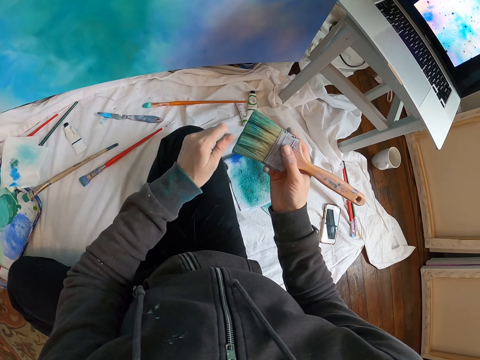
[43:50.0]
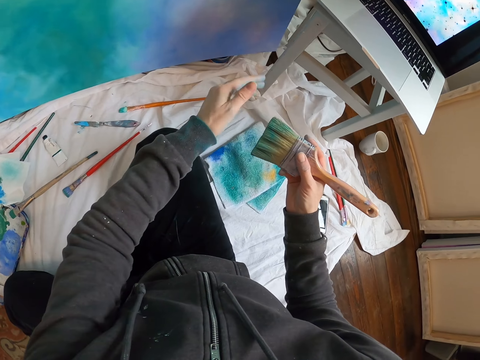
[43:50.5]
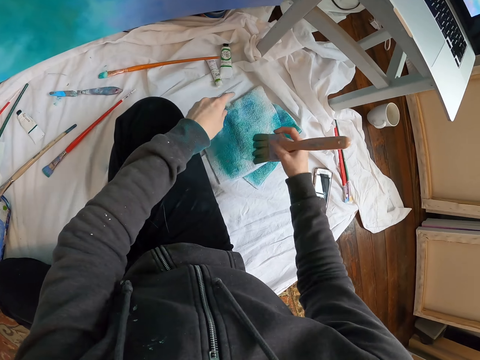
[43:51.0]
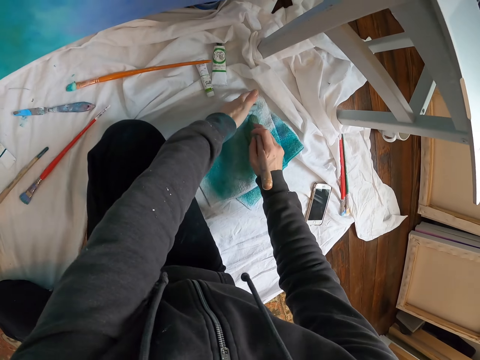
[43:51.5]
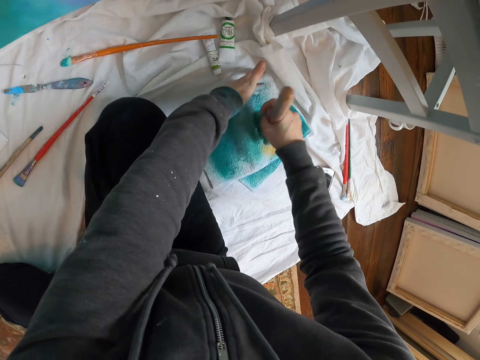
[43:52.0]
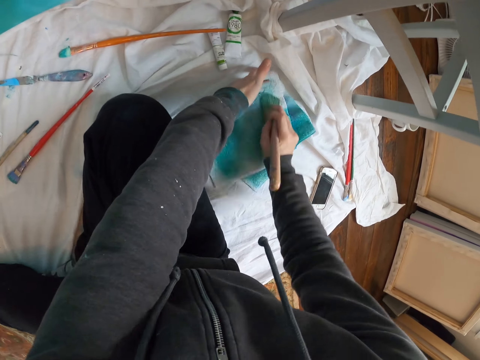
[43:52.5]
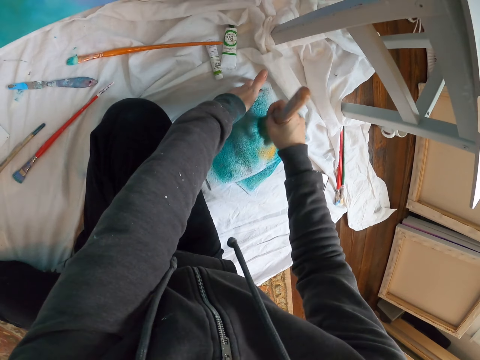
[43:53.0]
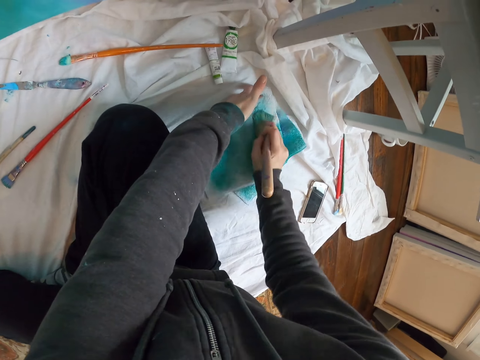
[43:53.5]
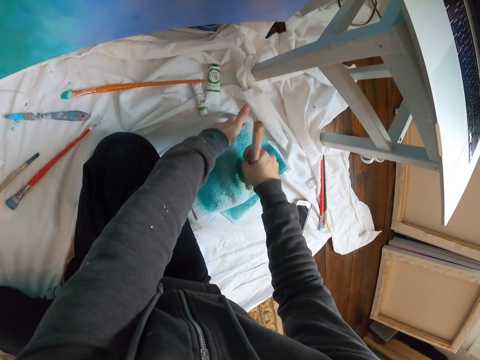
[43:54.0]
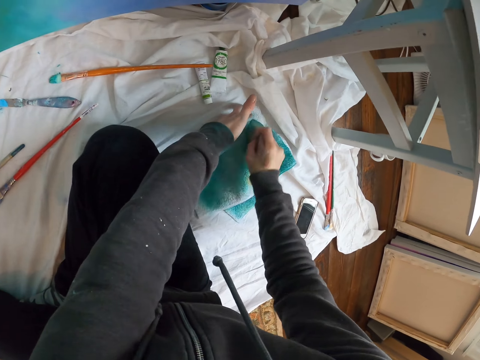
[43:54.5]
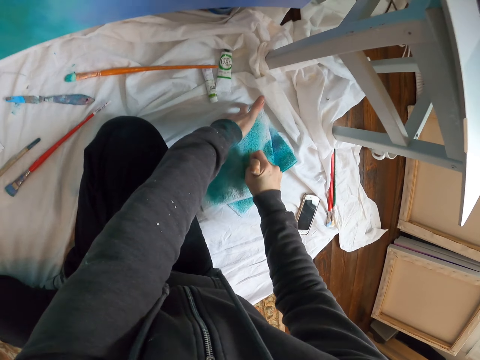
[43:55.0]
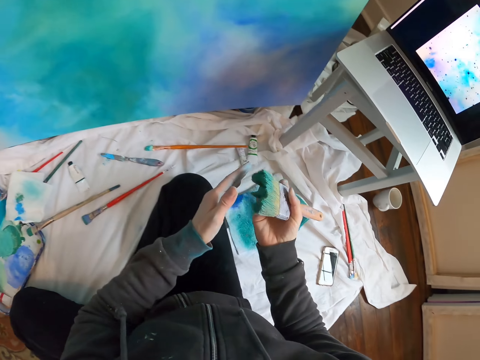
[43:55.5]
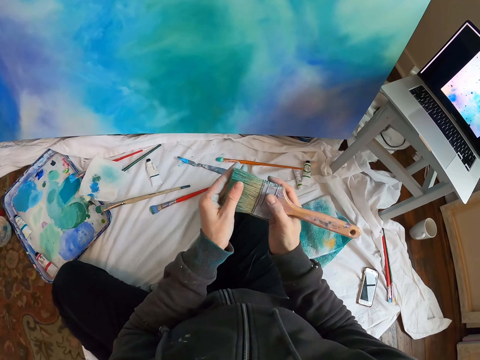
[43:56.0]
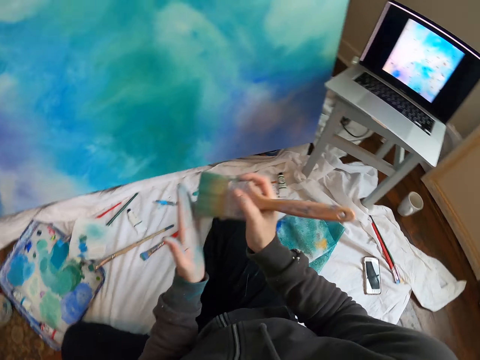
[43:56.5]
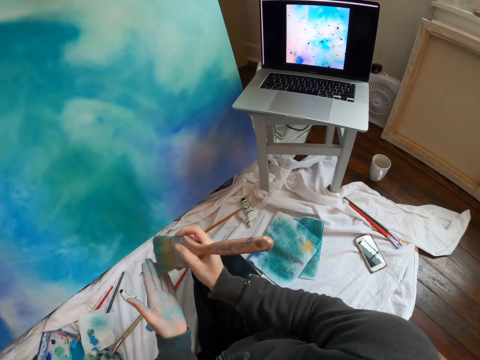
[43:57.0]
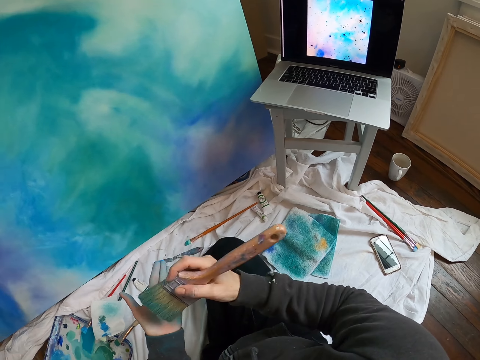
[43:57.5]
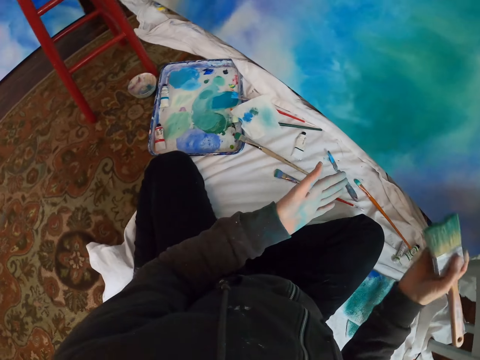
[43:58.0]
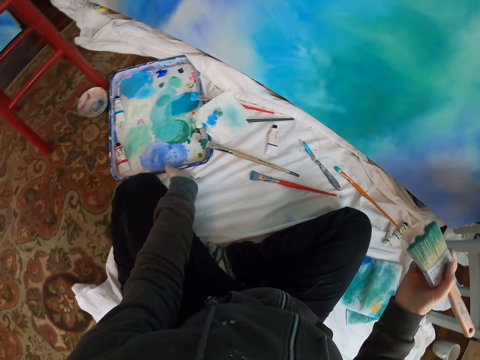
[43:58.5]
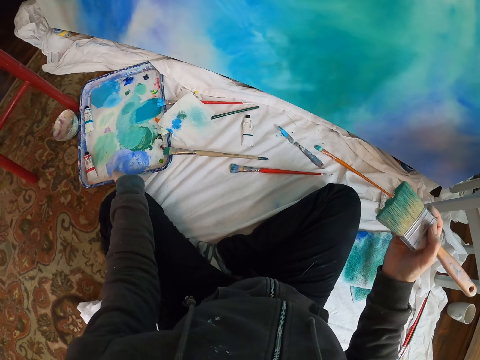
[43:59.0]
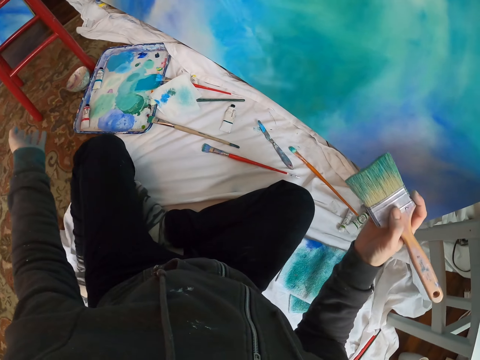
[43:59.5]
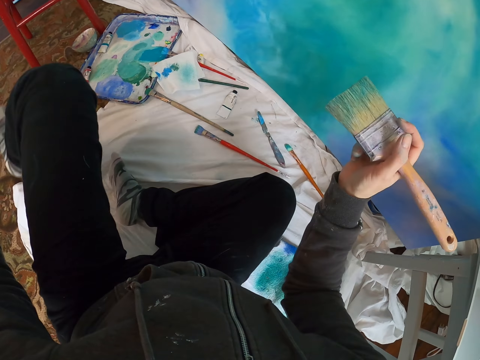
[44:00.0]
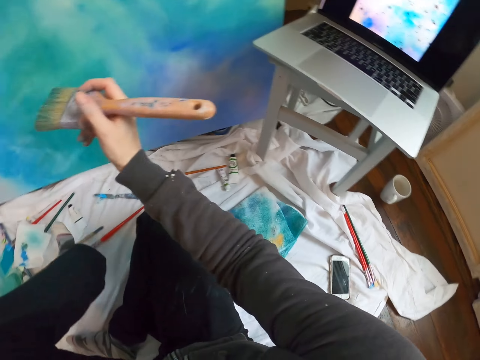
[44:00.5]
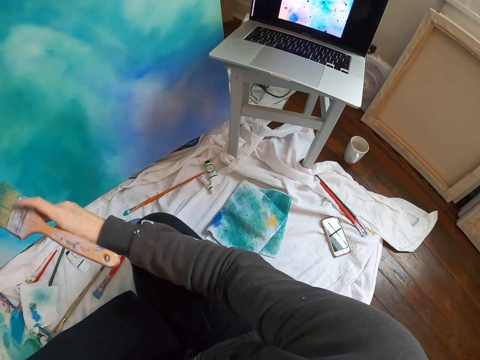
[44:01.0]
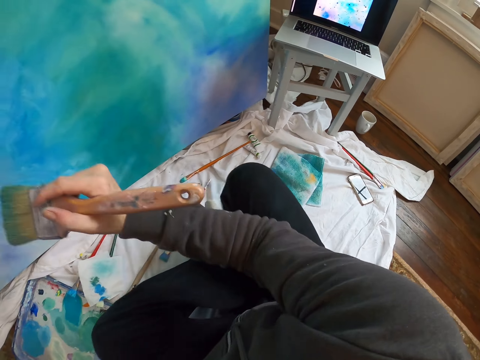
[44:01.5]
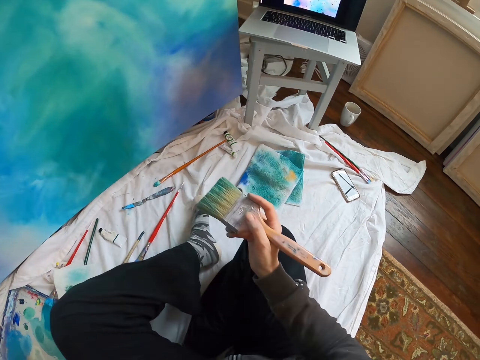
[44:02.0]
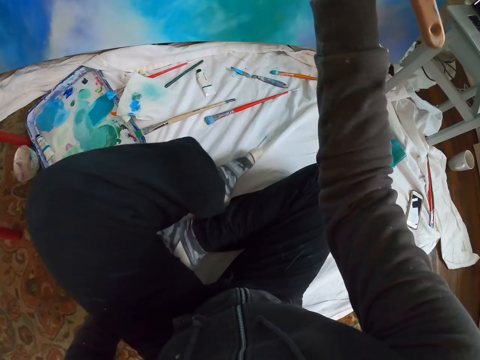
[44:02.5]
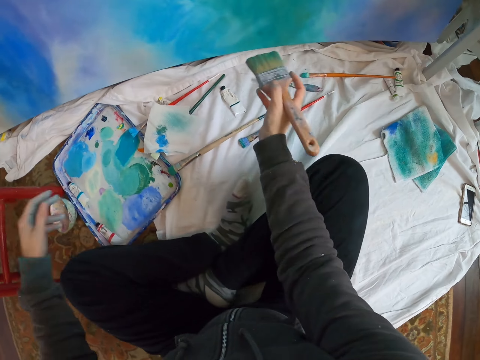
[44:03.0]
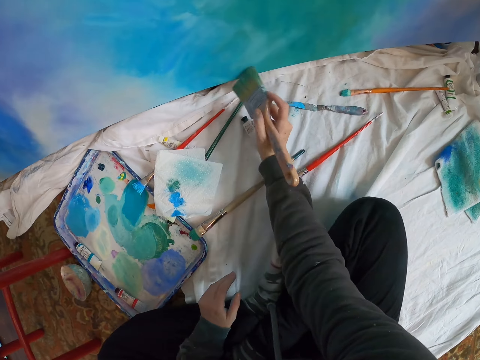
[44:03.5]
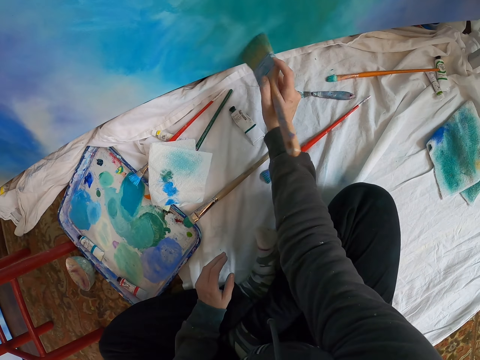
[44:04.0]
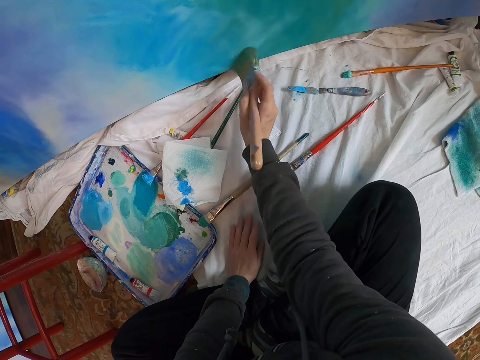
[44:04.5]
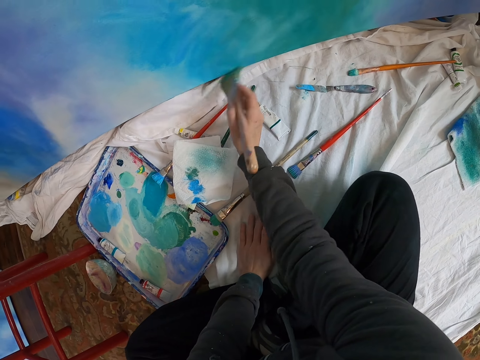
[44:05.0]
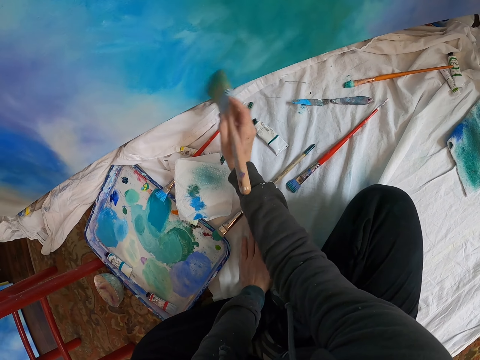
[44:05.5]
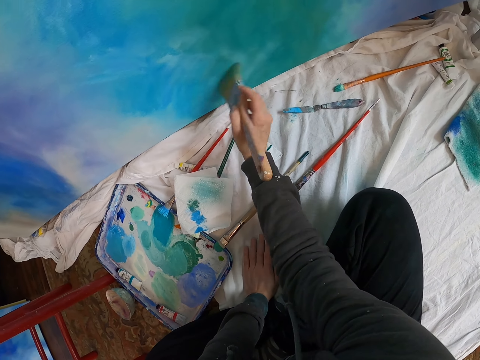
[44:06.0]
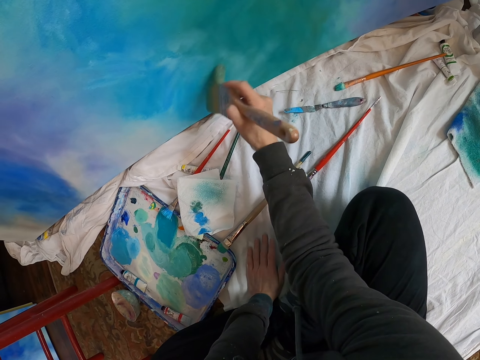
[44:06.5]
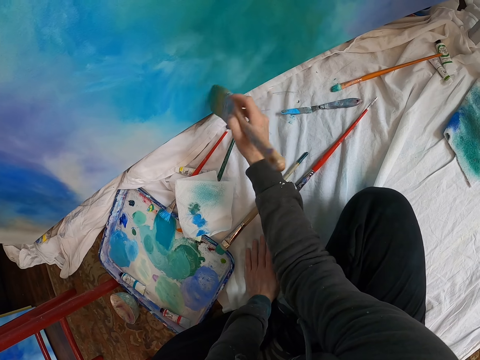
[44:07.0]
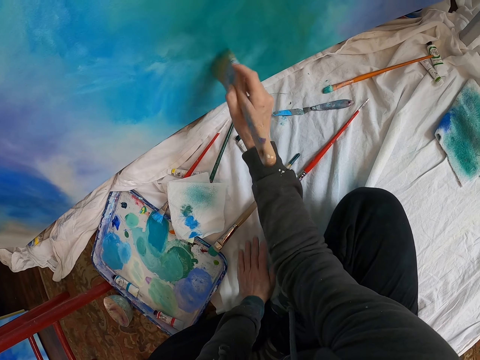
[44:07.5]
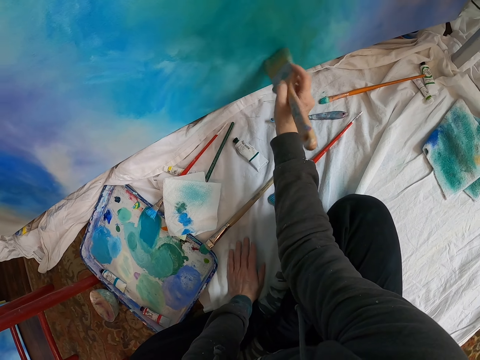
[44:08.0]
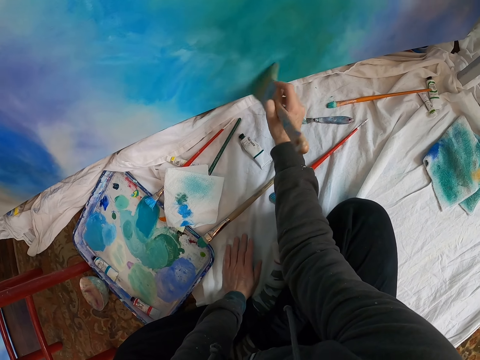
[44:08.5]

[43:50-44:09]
The camera wearer brushes off on a cloth. They brush on the hand. They move the paint tray. They paint the art board with the paint brush.

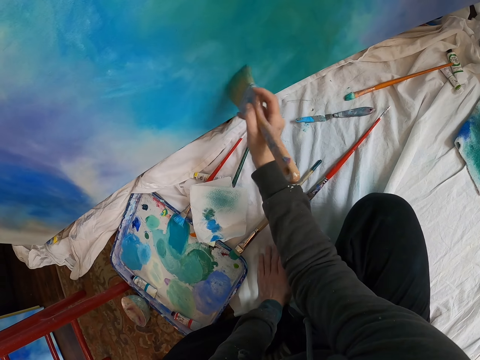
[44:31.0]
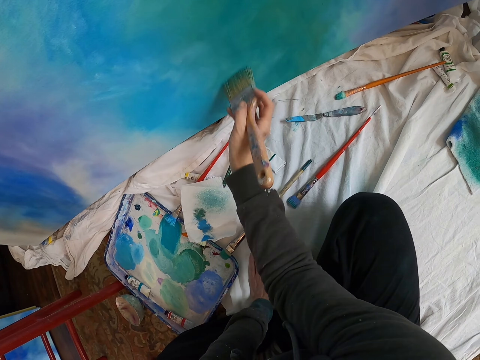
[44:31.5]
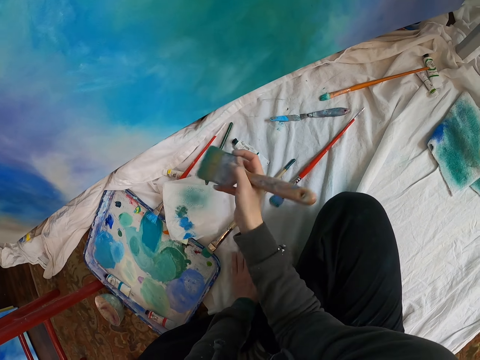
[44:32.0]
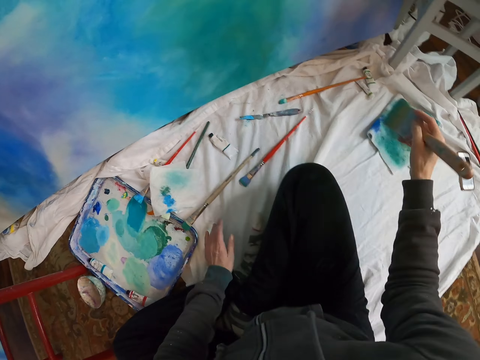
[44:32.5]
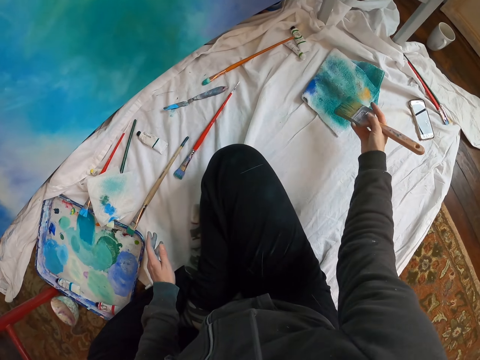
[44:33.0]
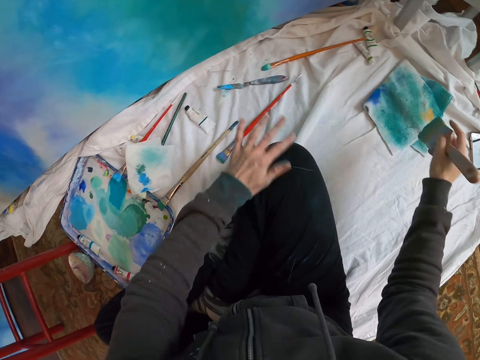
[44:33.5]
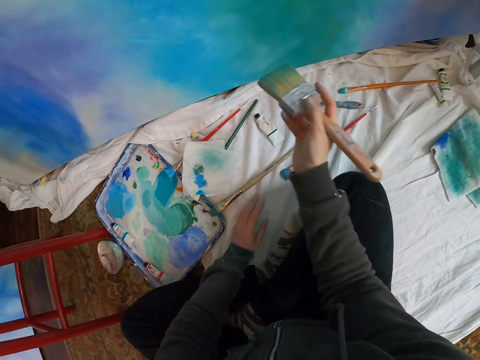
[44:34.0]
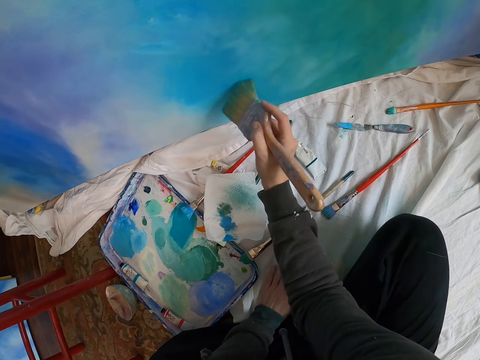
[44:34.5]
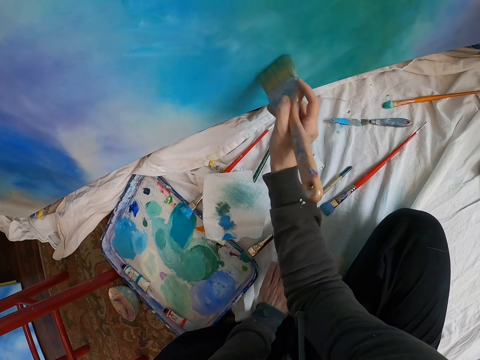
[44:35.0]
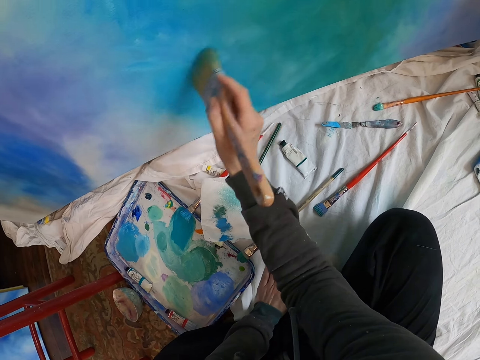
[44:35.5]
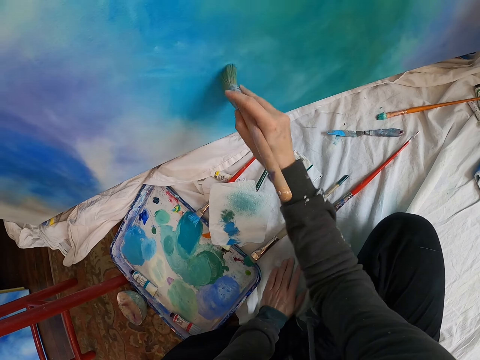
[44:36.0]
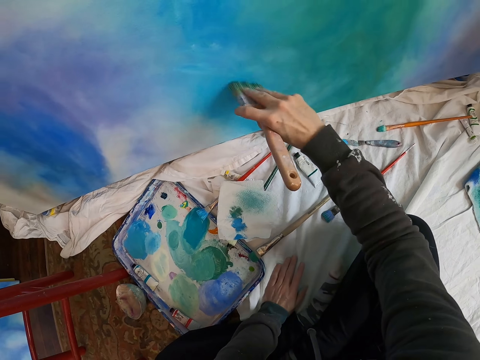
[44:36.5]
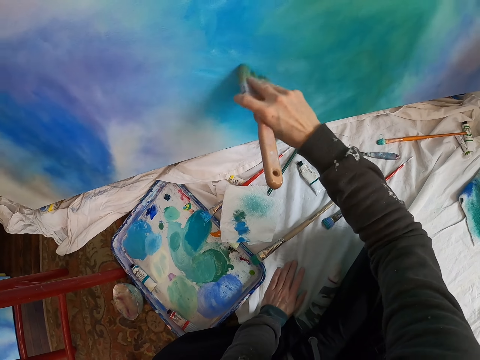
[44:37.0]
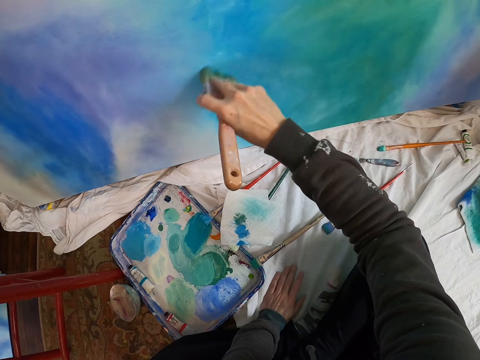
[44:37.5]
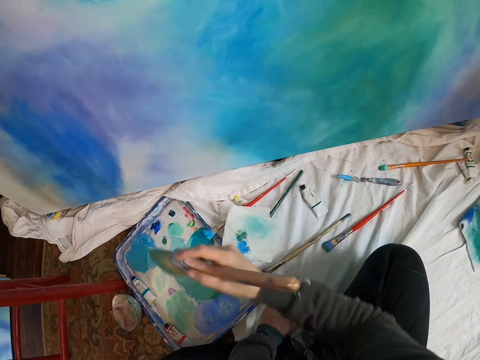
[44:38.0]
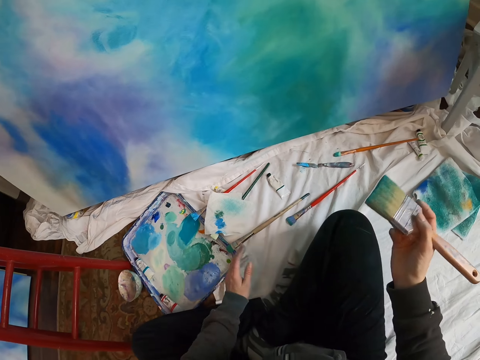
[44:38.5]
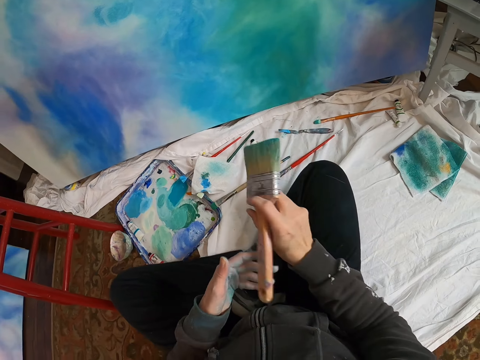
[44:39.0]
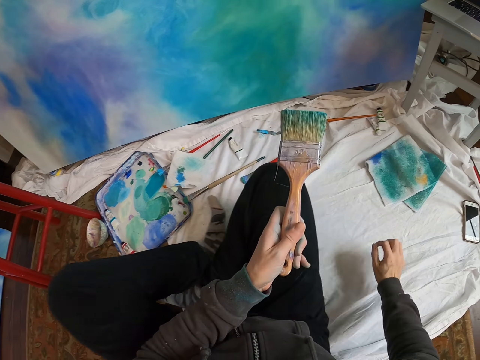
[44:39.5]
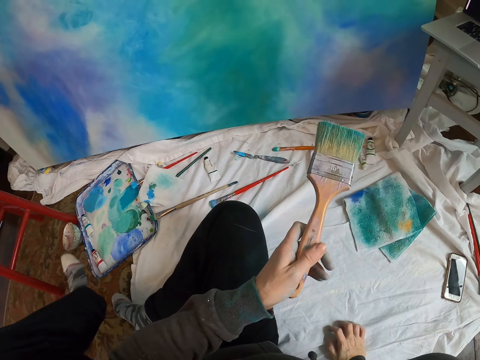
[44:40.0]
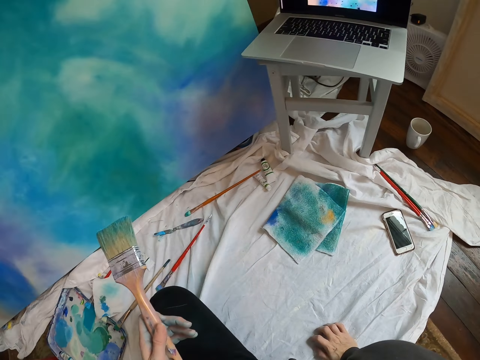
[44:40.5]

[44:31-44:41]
The camera wearer wipes the brush on the piece of cloth. They paint the art board or canvas with the paint brush. They look at the canvas paint.
